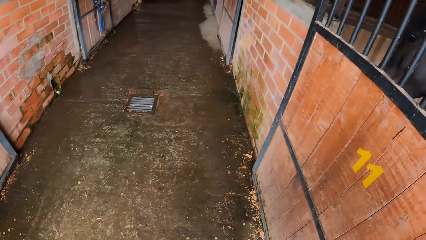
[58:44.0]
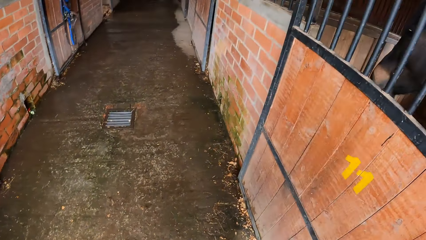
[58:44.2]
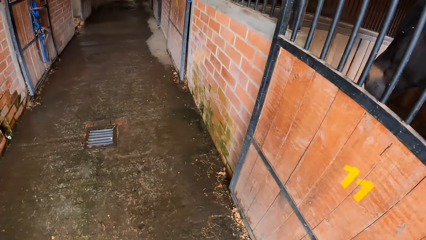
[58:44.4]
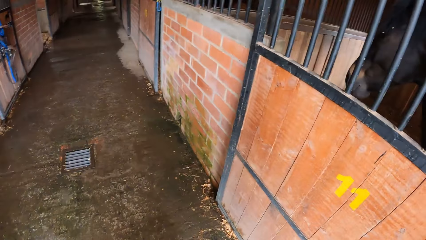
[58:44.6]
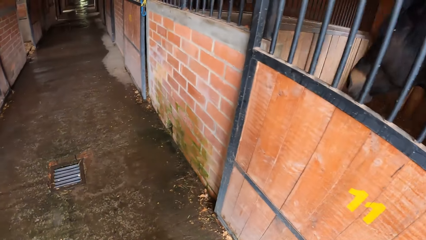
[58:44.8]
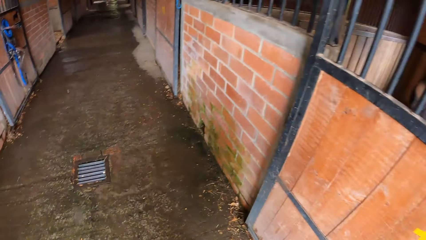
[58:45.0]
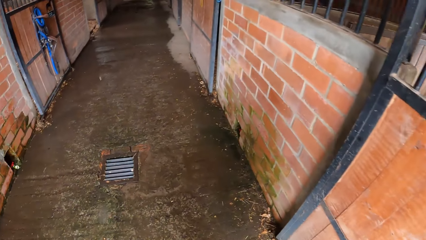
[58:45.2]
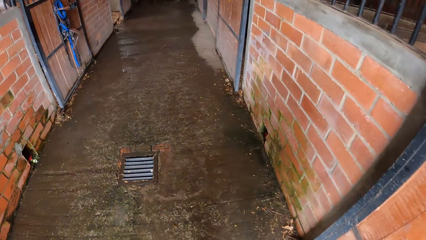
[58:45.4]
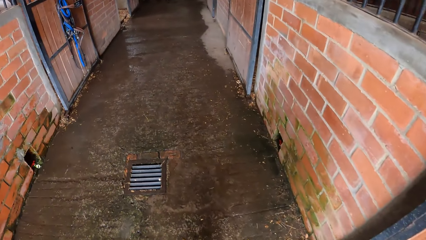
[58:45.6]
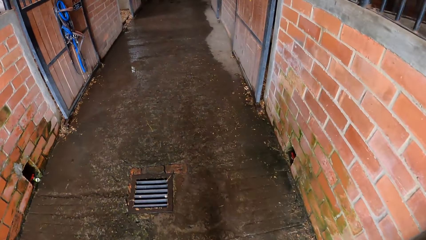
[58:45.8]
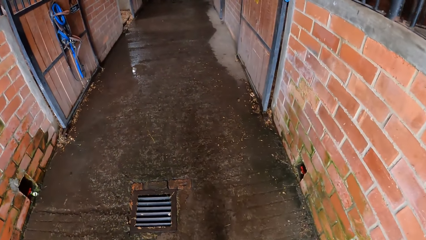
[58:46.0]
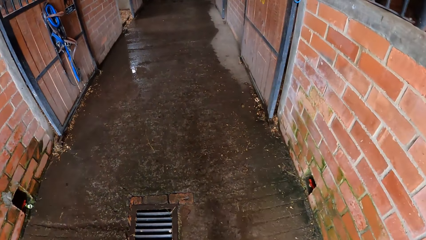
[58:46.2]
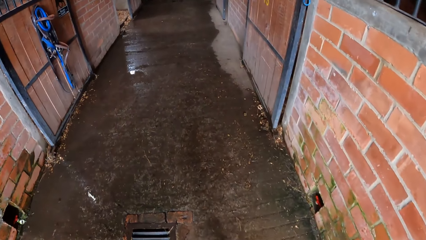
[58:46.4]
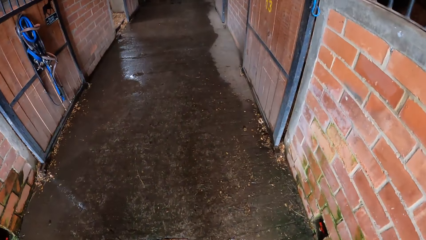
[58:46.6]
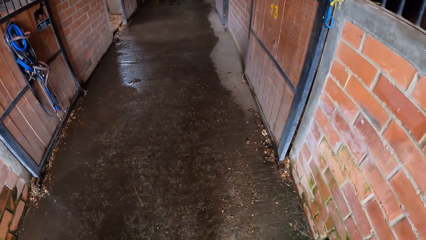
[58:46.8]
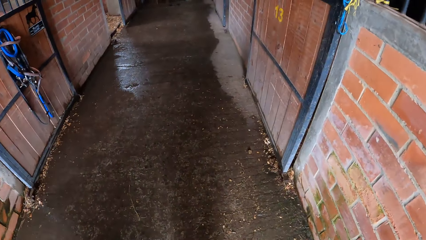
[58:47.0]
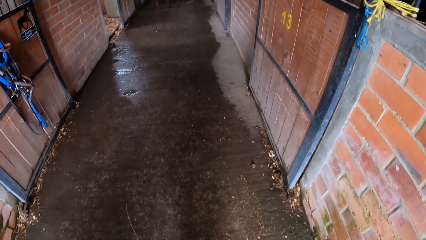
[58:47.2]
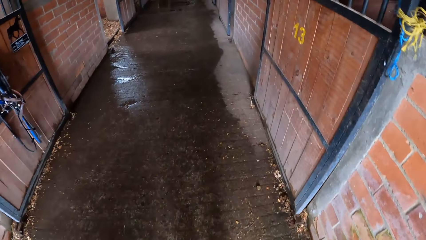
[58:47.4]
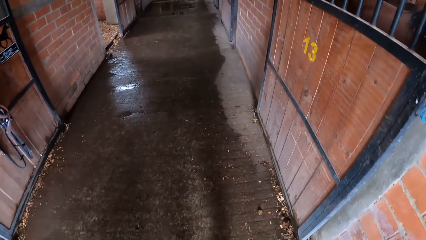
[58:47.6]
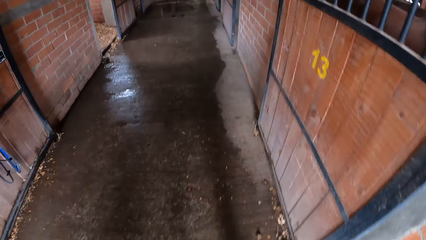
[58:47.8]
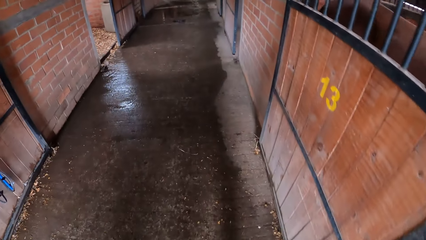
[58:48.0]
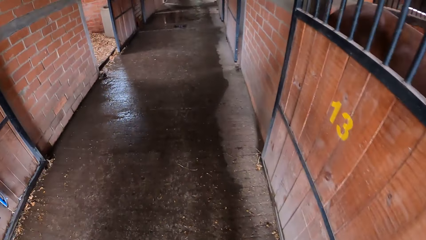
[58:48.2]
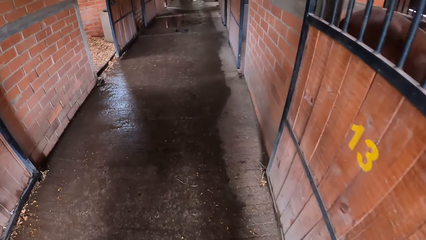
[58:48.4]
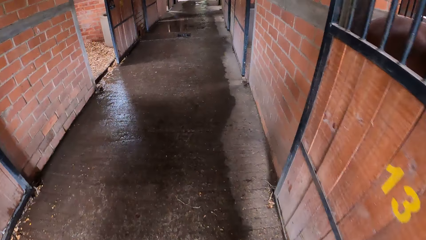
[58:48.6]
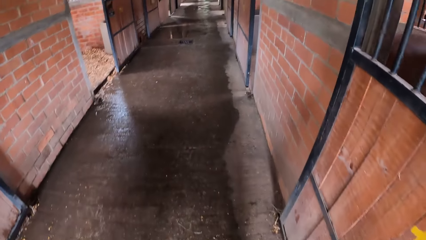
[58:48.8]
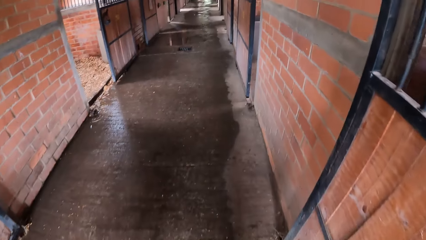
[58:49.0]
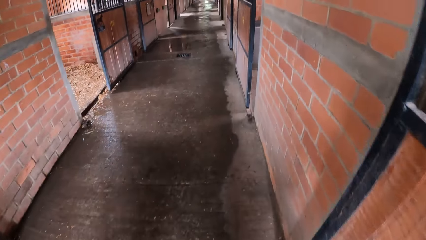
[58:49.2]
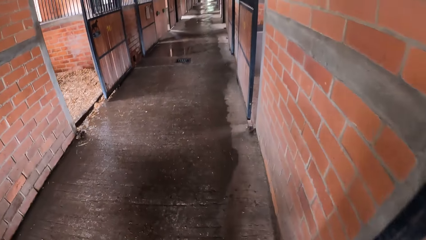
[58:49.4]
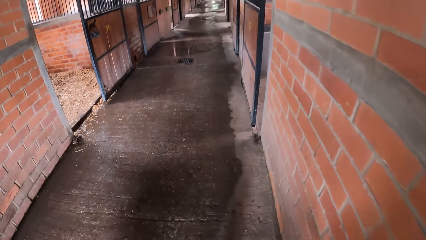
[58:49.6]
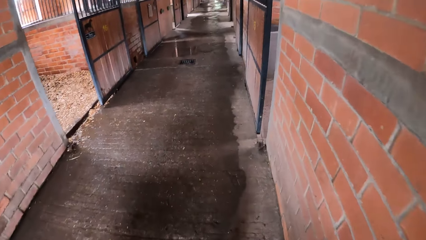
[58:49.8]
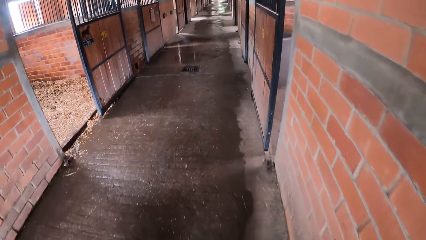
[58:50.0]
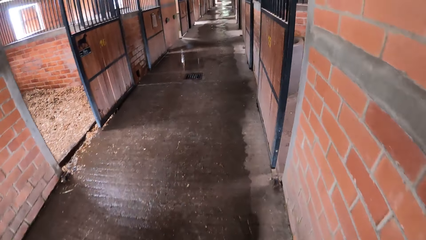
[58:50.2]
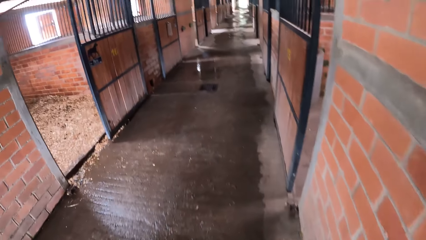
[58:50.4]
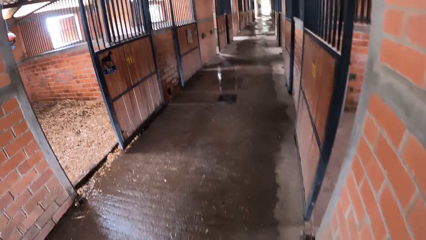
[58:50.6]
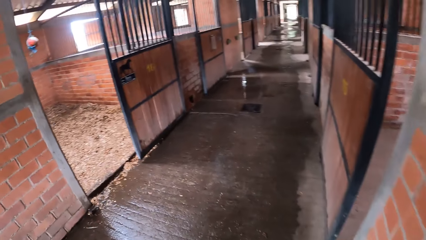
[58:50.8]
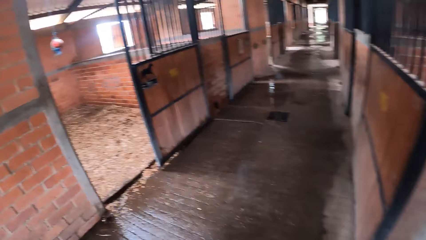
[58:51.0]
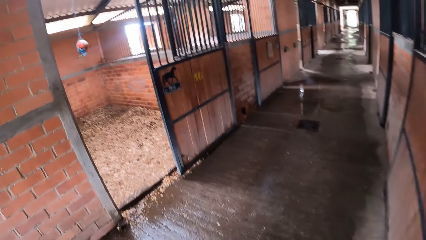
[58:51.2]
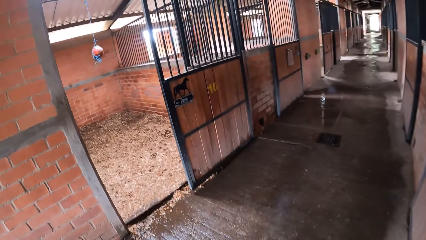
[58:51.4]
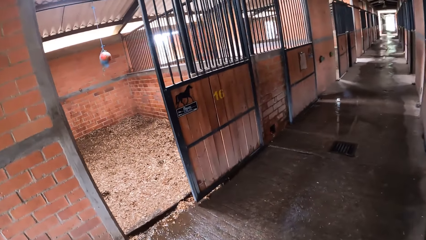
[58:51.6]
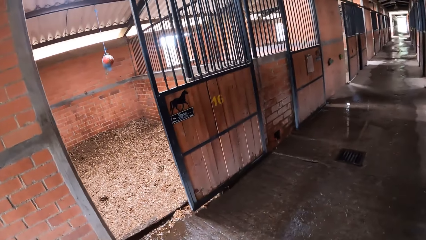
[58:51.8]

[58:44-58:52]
The camera wearer walks up the hallway in the stable.

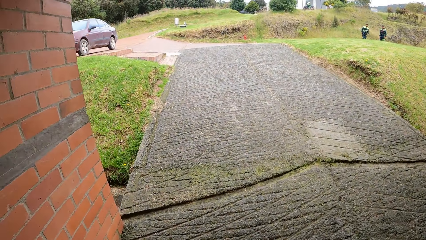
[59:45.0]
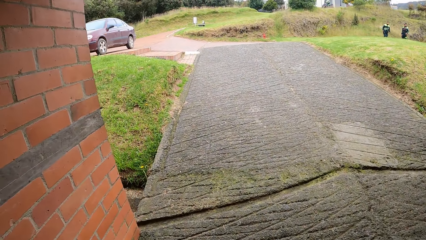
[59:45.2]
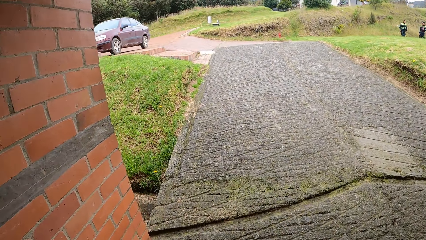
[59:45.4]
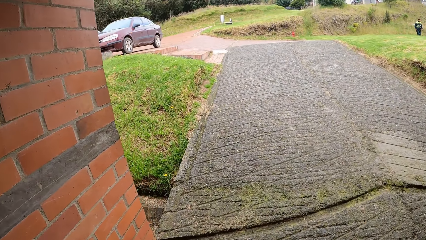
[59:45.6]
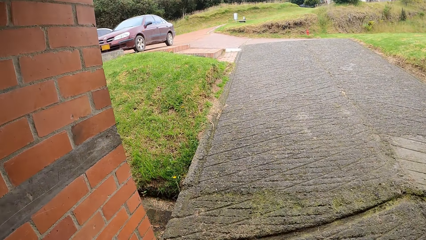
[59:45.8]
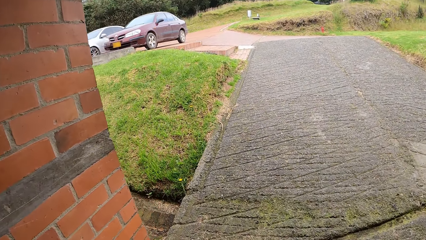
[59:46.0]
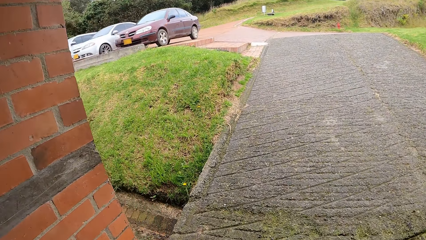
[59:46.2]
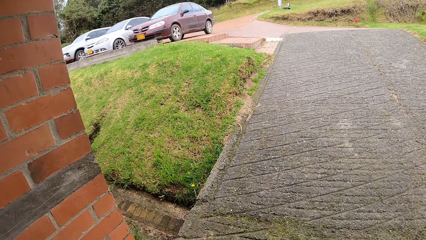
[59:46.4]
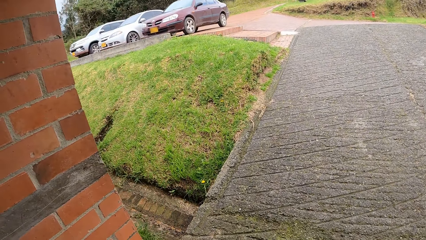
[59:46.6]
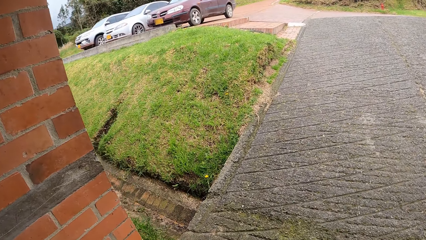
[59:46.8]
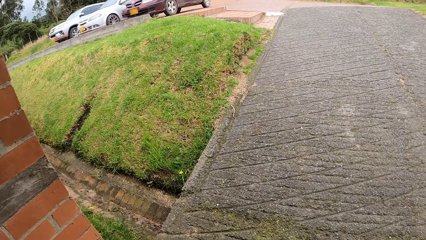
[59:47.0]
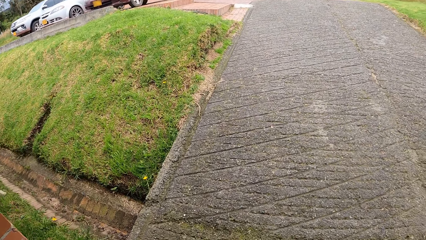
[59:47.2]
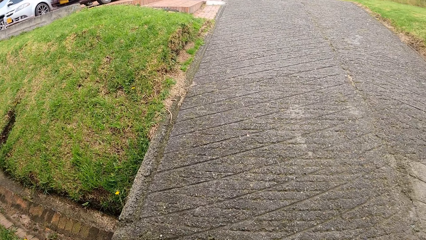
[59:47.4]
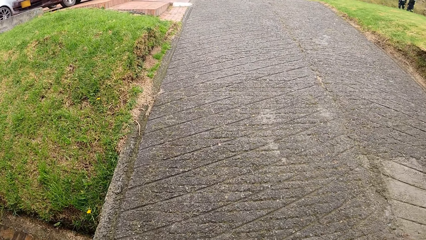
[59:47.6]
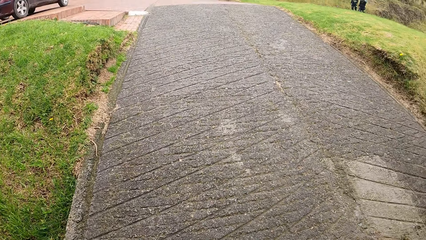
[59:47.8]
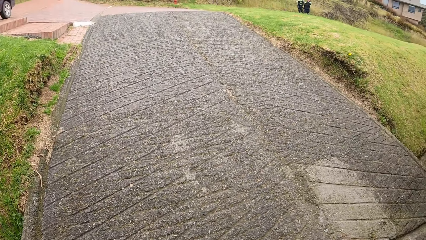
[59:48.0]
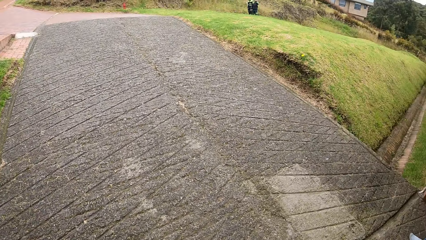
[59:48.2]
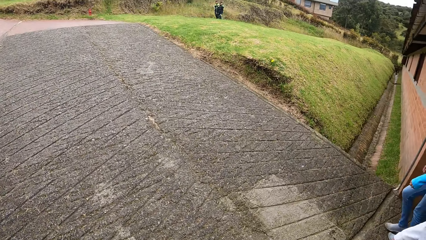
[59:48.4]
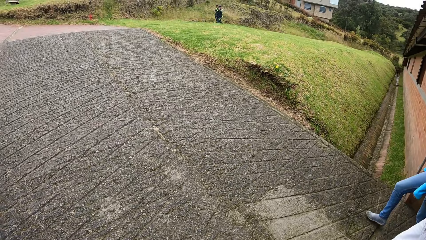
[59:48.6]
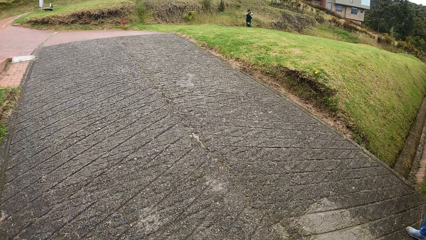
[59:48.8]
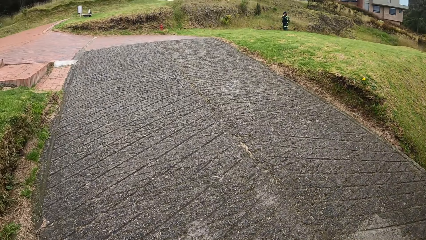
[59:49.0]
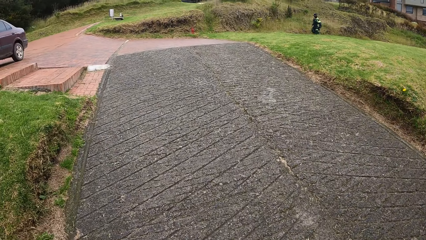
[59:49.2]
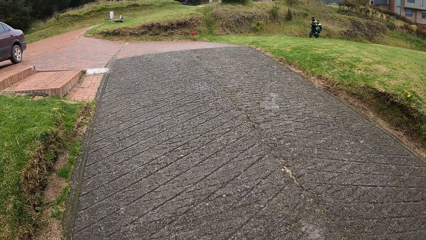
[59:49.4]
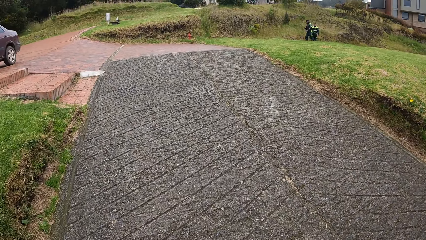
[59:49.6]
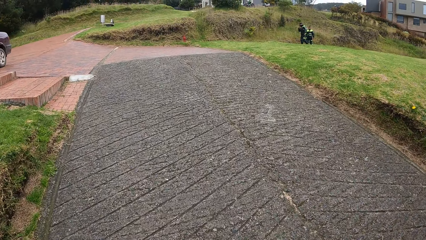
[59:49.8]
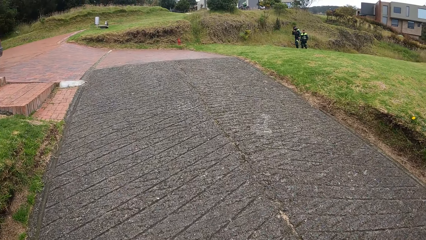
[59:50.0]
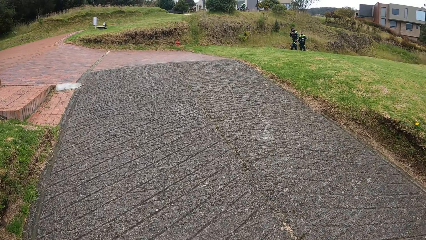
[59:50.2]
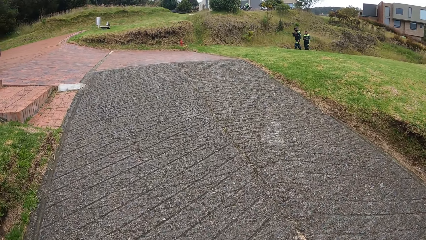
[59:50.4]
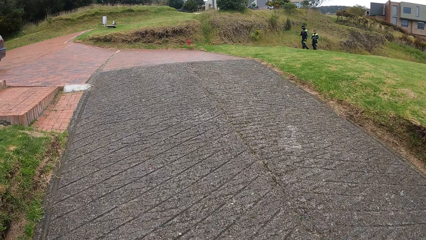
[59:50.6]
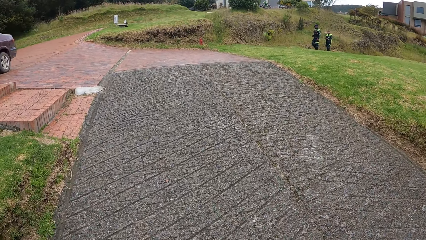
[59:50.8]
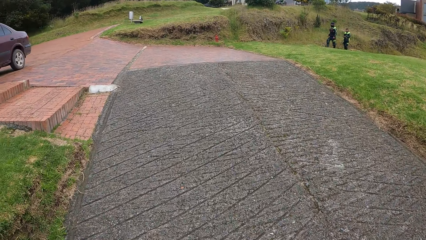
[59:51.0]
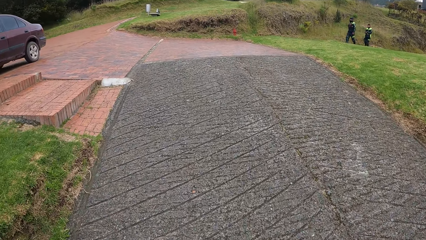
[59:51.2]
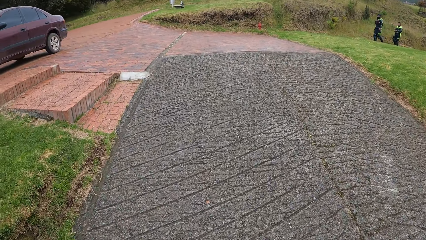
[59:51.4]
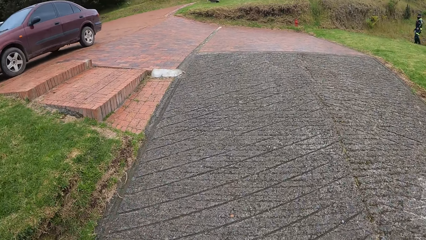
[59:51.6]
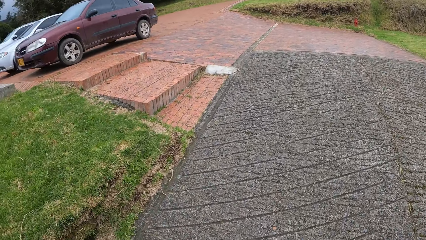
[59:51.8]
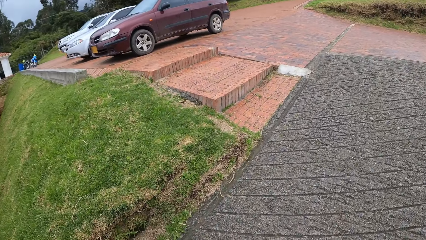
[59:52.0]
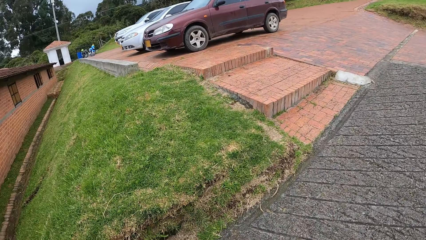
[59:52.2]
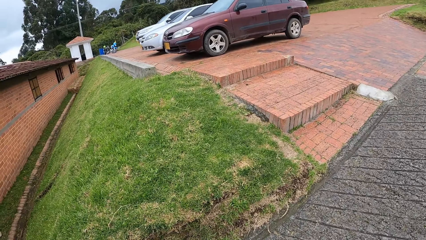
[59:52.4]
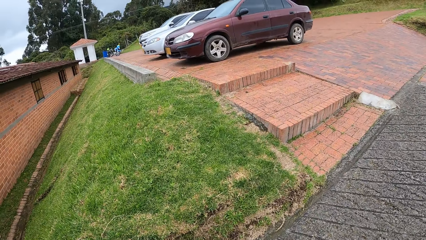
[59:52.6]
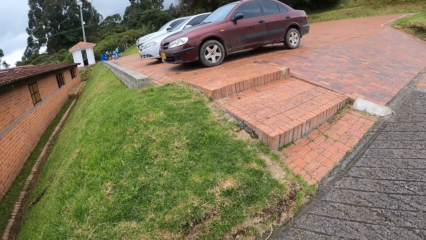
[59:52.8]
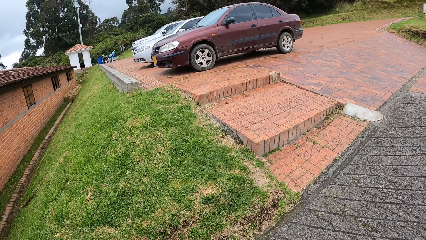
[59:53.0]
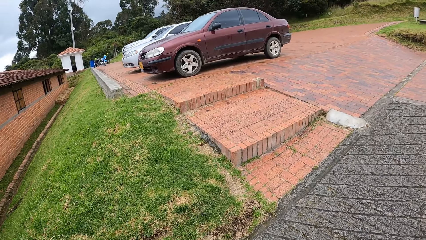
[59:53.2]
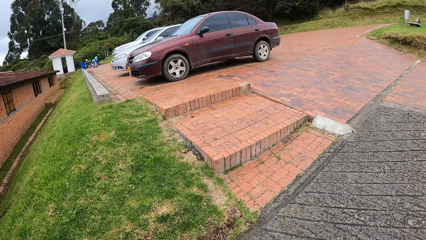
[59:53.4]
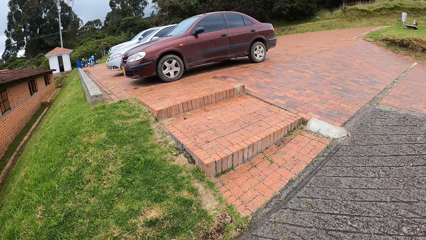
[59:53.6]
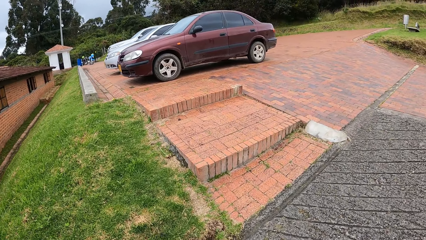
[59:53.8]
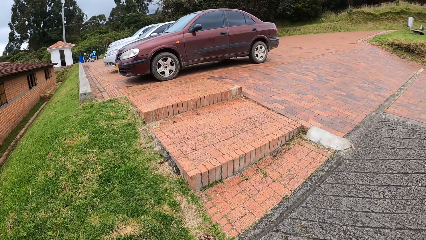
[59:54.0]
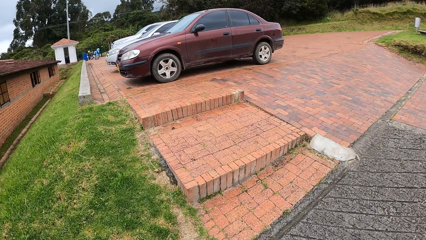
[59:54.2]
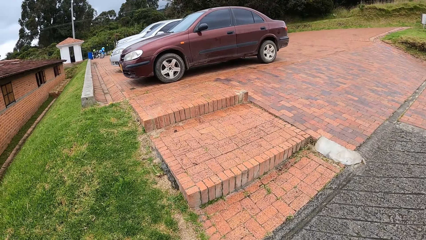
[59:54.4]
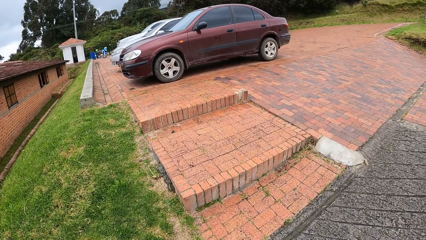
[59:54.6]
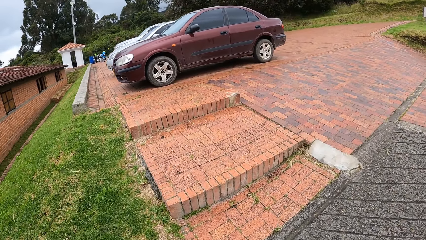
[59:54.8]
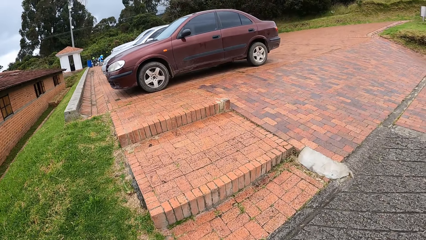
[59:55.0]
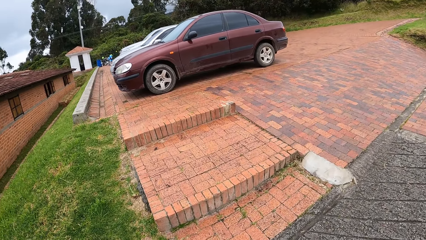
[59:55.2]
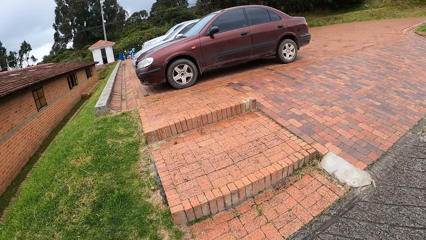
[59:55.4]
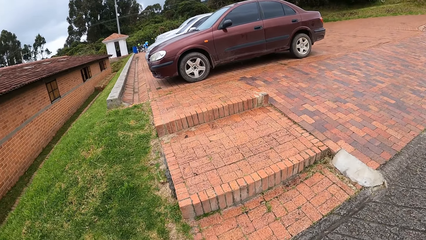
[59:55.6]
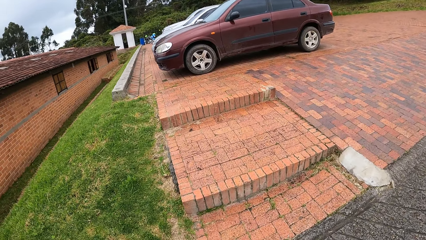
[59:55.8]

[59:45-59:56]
The camera wearer walks out of the stable.
